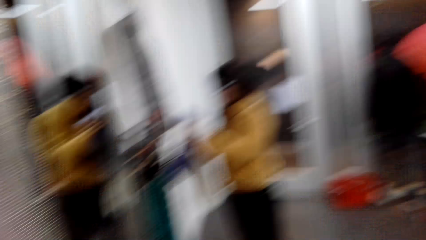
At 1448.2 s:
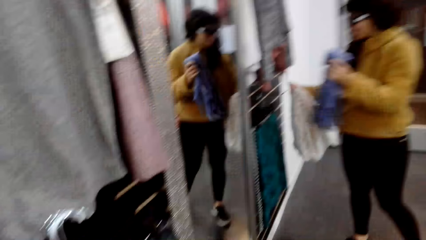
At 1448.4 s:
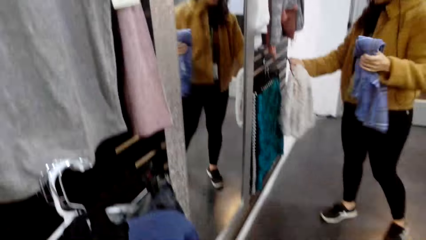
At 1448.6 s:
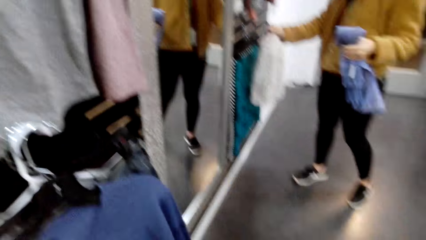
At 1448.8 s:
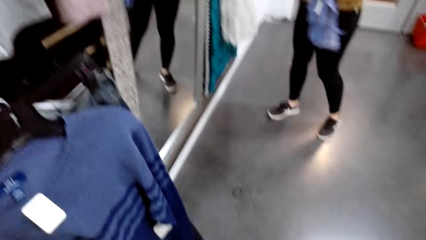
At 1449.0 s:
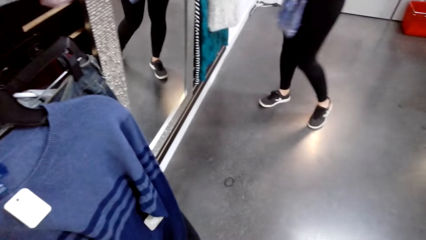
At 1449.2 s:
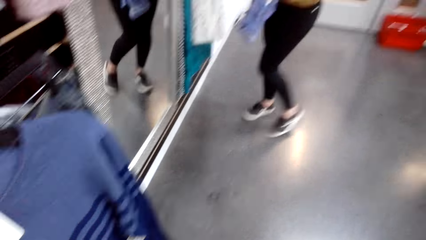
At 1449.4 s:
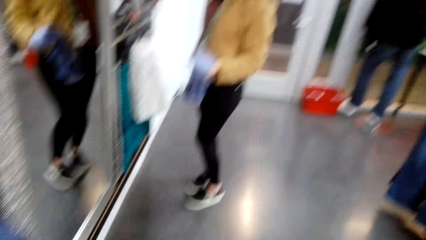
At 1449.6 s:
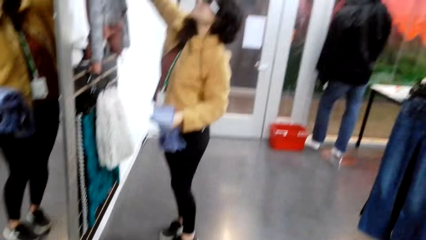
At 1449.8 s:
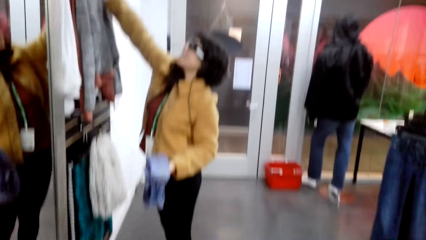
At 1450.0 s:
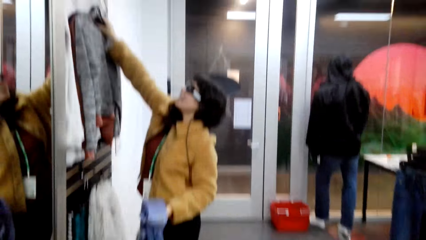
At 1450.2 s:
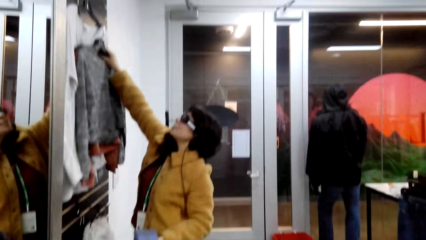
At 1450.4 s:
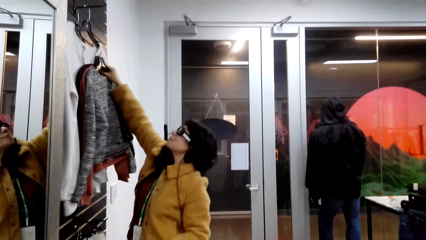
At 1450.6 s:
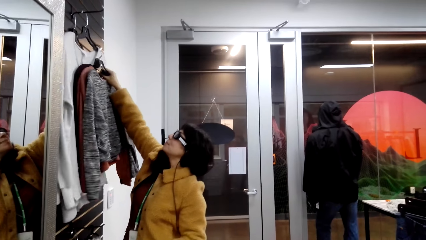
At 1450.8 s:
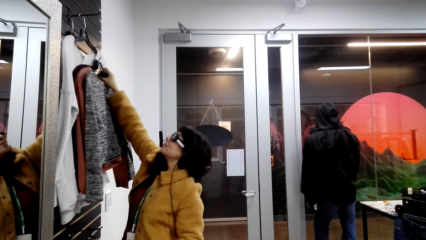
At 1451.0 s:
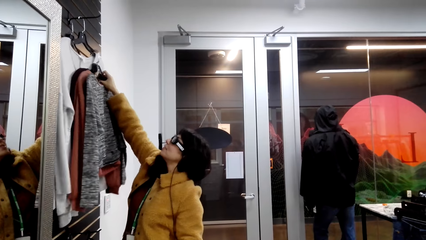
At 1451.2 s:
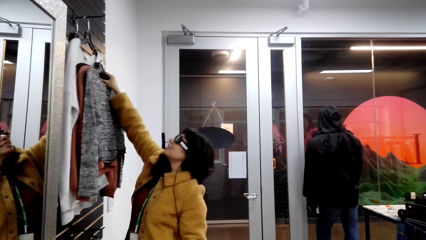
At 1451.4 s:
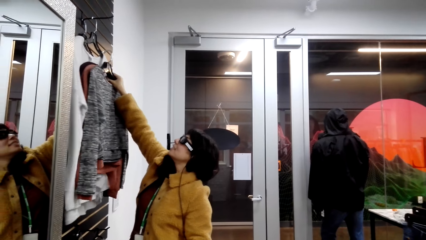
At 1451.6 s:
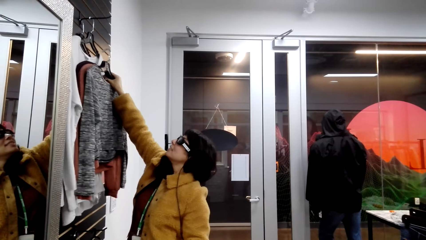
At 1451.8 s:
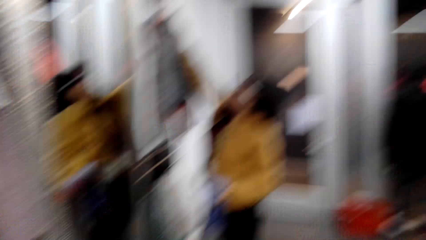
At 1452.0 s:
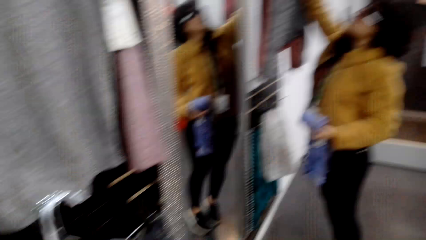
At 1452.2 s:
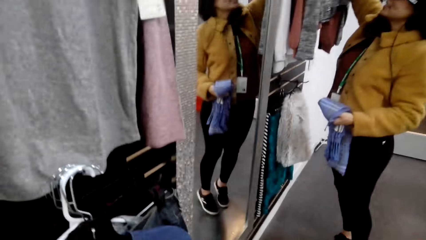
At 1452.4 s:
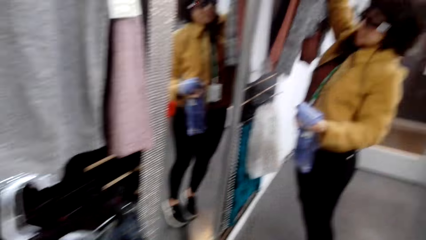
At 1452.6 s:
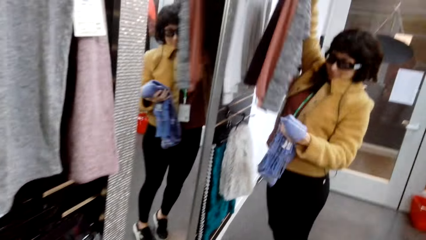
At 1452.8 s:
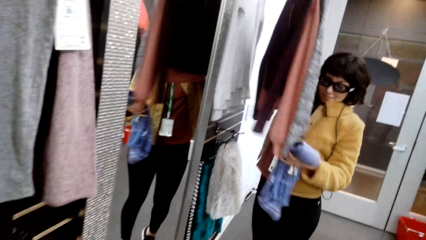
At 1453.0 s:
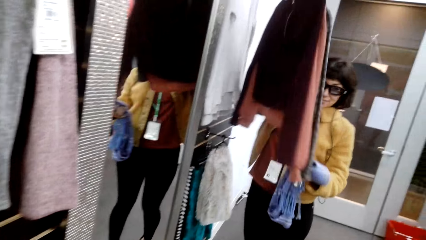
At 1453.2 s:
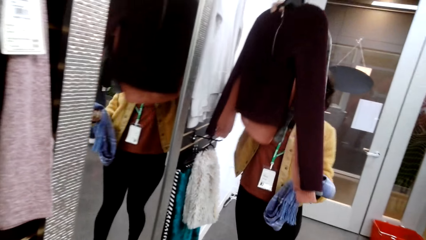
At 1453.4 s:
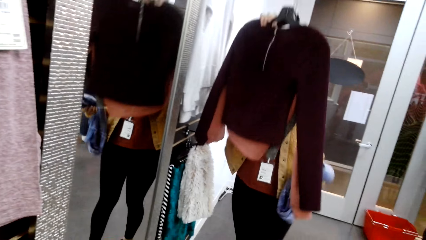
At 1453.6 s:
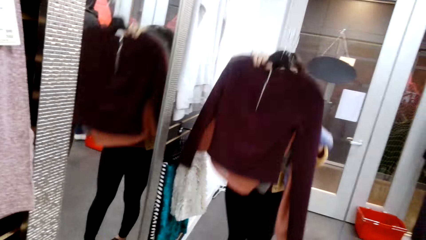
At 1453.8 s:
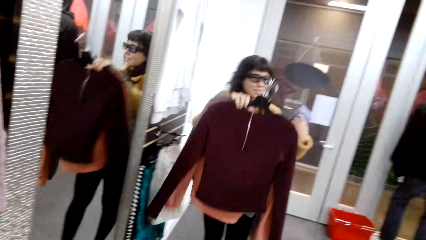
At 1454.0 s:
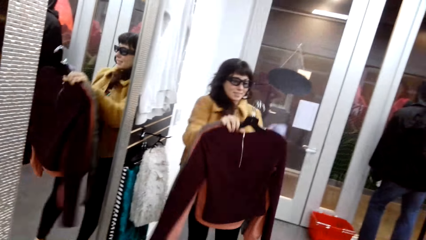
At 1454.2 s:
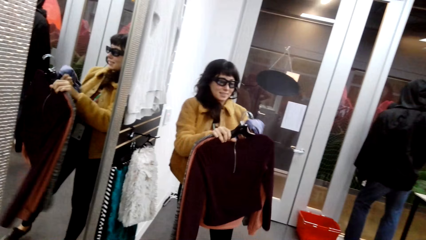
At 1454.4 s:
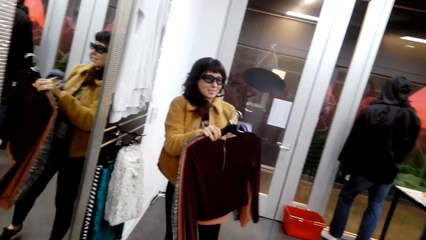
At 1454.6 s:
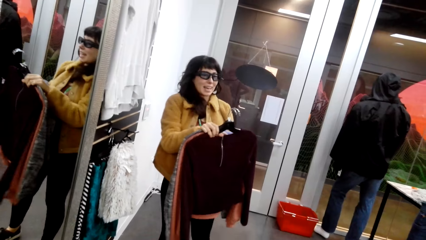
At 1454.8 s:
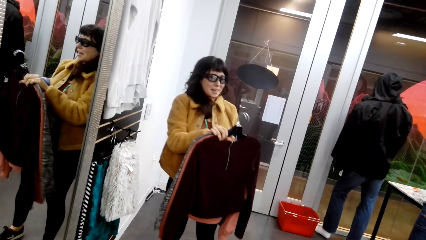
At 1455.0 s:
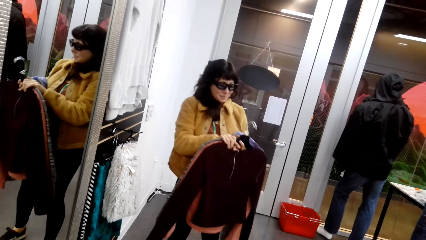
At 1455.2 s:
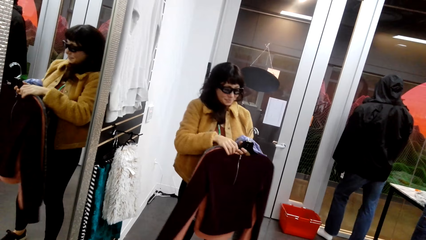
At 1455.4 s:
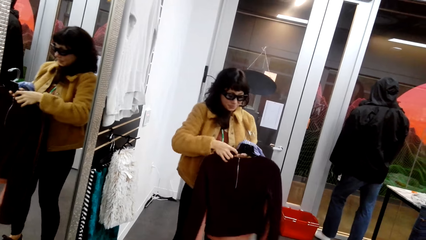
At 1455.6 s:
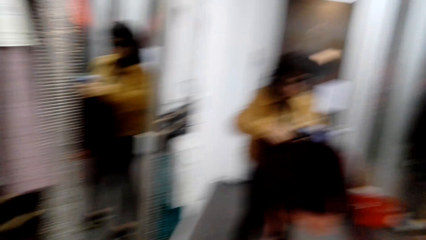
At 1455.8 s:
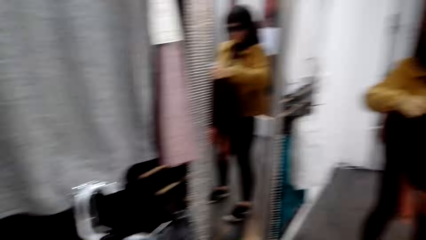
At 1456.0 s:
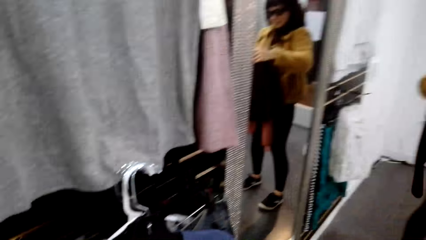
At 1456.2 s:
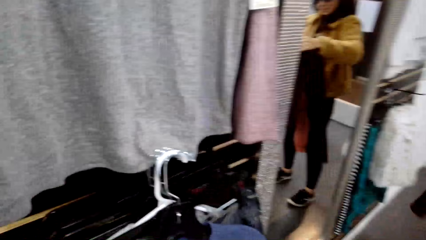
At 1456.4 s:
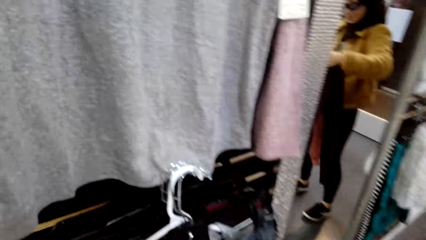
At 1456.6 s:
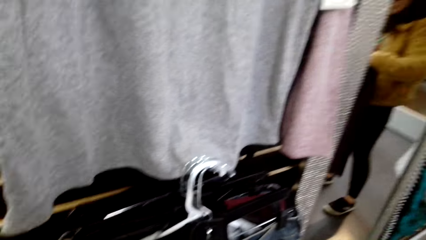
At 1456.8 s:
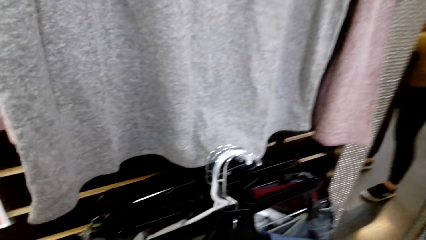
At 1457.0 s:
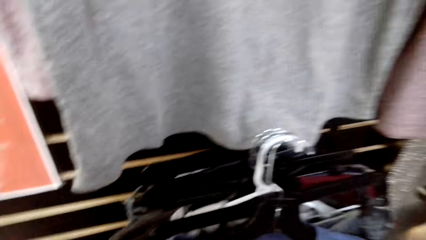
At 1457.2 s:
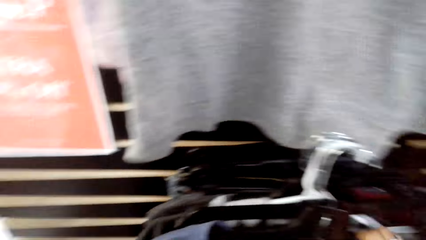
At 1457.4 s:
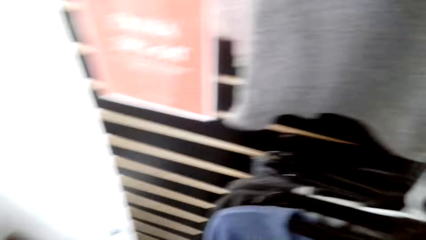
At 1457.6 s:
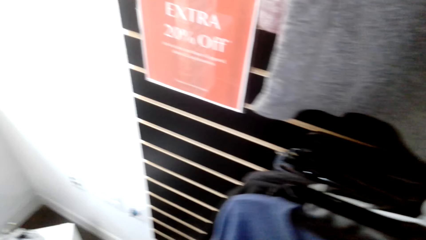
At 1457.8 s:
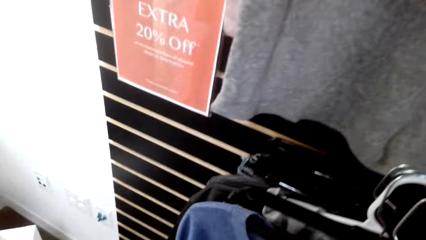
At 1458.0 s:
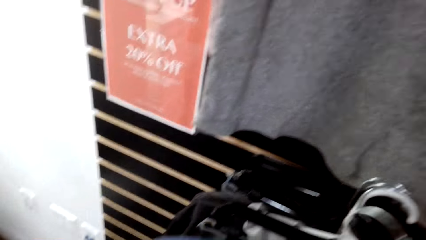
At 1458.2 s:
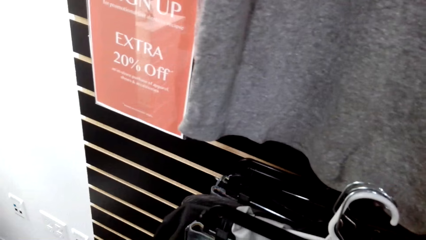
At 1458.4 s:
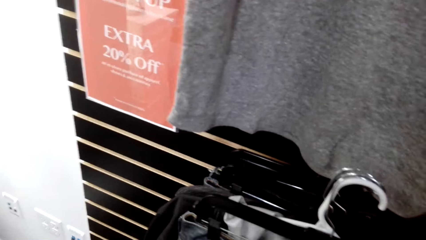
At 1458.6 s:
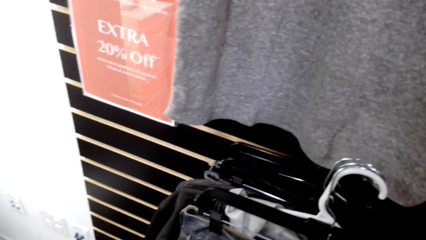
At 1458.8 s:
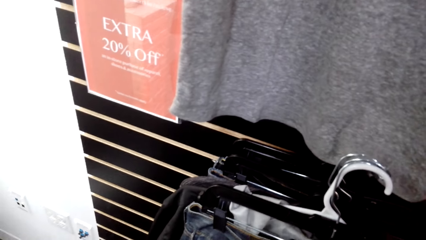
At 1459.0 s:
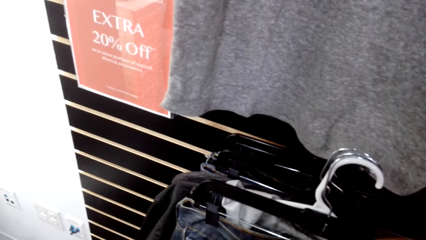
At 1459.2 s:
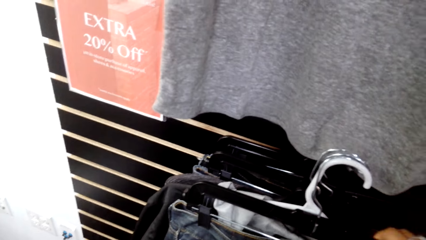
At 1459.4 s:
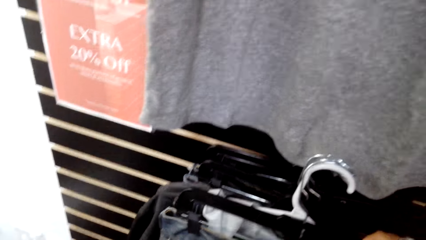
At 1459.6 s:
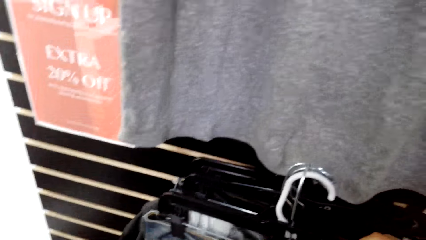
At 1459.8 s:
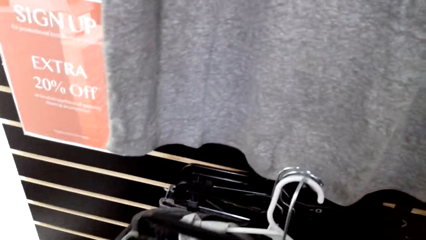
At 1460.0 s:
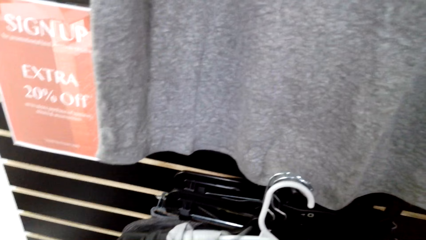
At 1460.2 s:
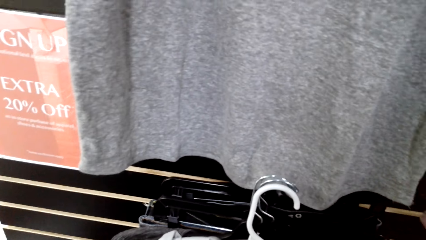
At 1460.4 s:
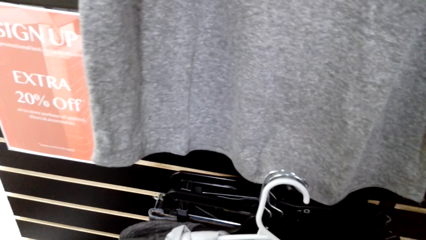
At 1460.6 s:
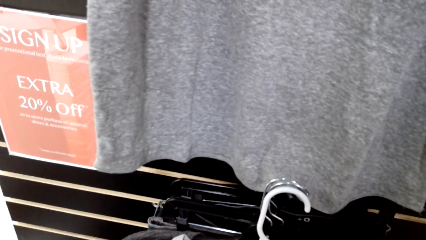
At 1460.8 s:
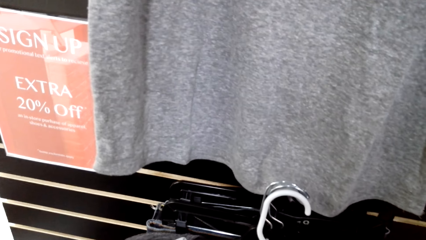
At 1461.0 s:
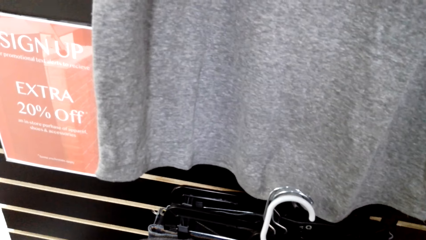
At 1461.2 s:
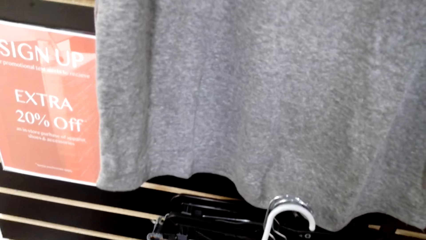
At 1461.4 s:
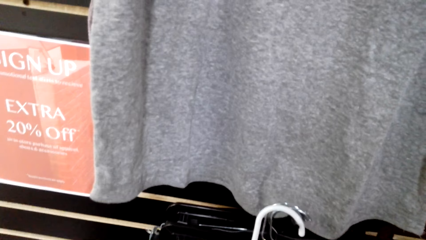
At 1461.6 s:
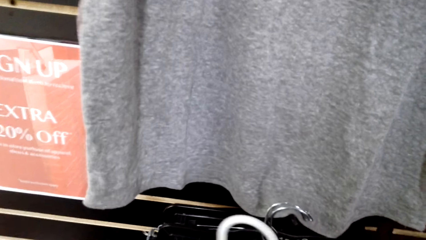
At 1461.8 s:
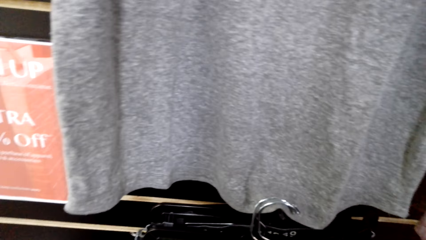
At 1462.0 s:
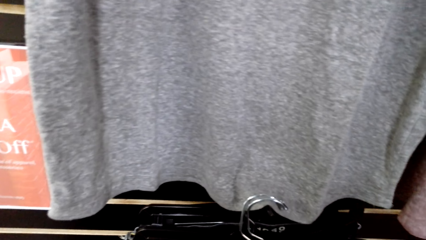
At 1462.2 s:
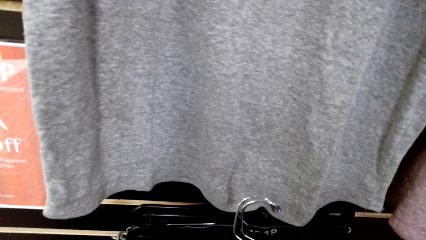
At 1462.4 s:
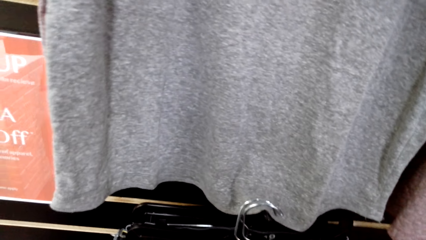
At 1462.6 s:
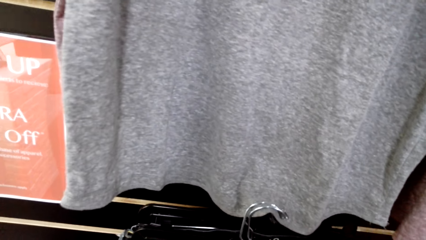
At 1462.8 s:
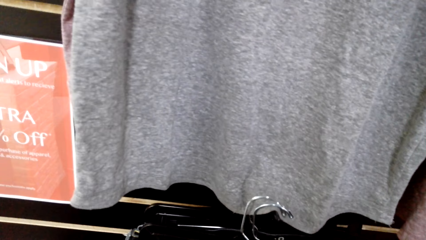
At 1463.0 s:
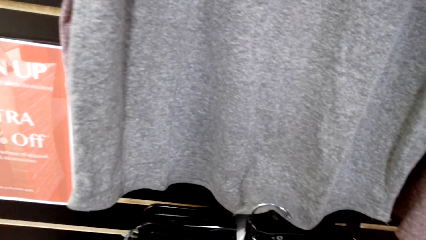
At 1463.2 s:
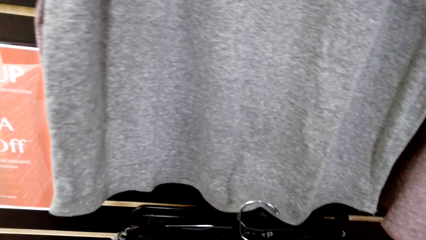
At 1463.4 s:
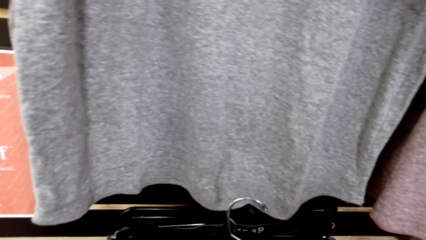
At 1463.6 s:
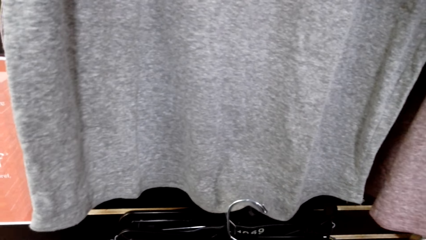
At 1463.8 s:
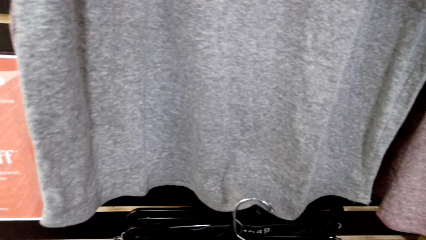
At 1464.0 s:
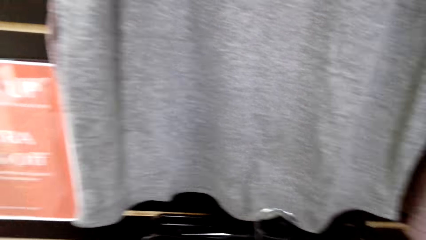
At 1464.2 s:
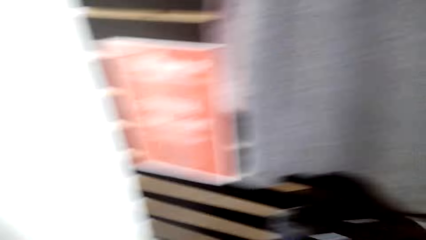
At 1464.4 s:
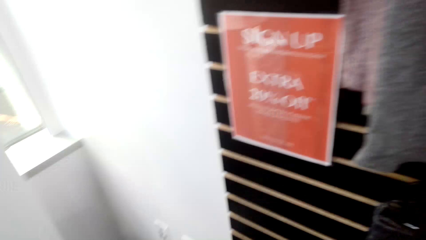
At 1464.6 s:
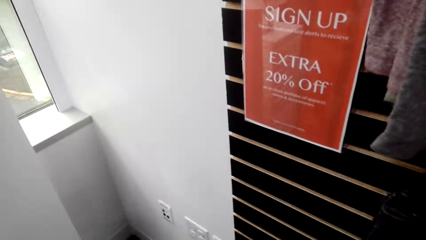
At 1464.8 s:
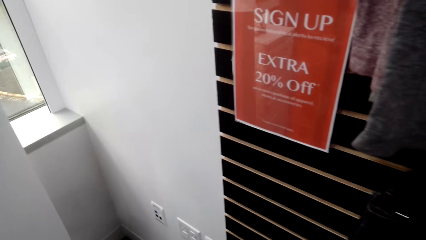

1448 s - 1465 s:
A woman picks up the scarf from the wall. The woman returns a cloth. The woman removes sweaters. The woman picks up the sweater with the hanger. The camera wearer takes a cloth from the rack with the hanger.
